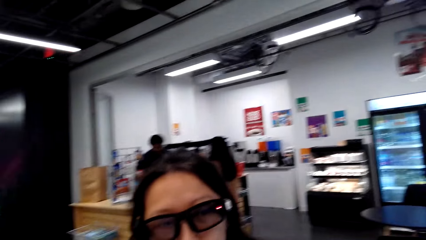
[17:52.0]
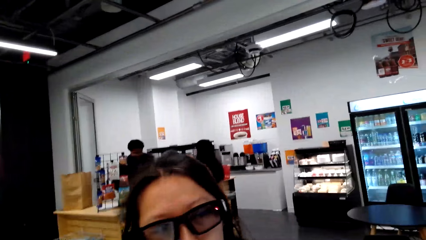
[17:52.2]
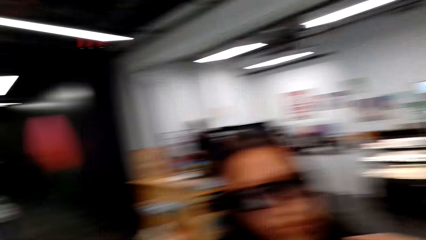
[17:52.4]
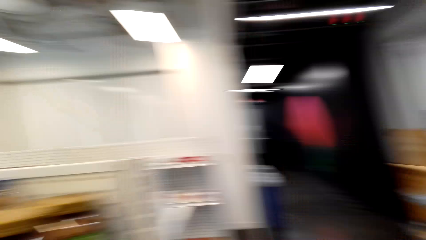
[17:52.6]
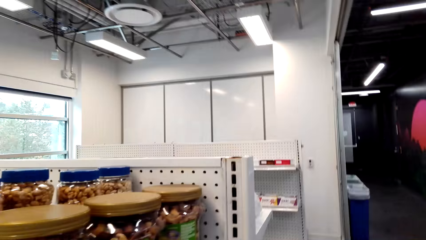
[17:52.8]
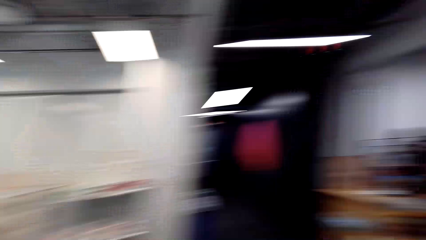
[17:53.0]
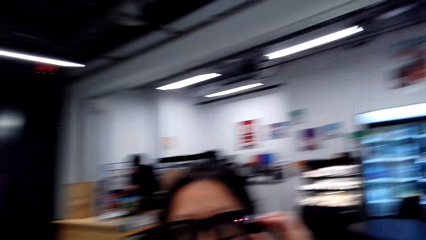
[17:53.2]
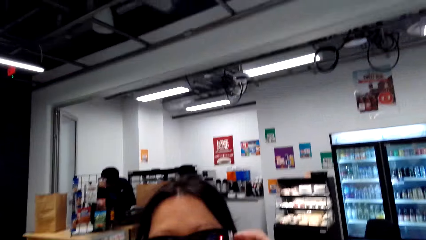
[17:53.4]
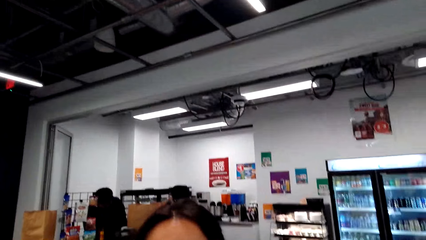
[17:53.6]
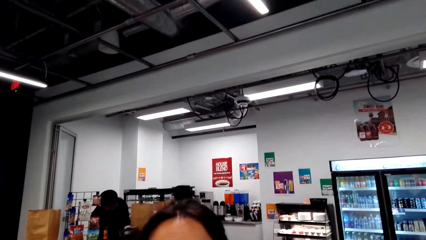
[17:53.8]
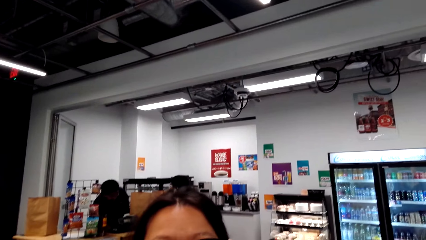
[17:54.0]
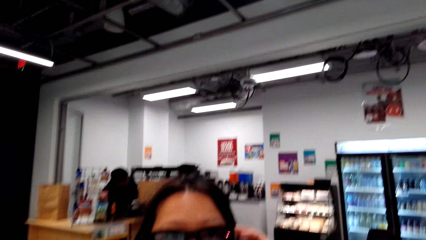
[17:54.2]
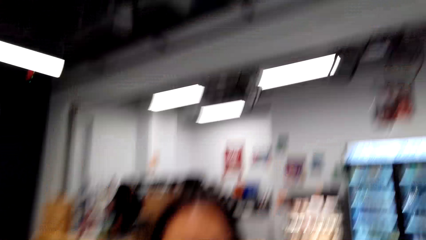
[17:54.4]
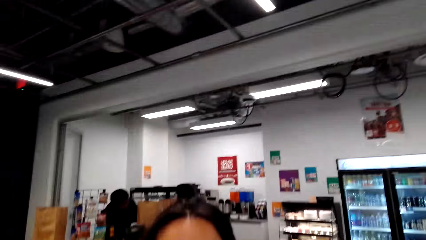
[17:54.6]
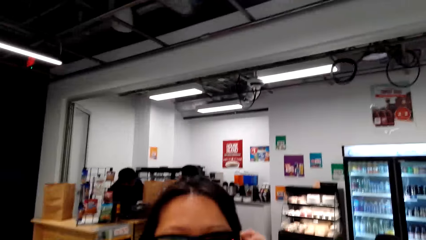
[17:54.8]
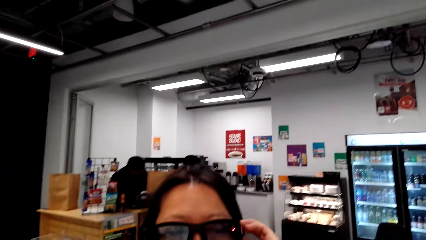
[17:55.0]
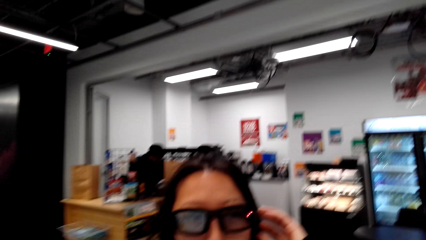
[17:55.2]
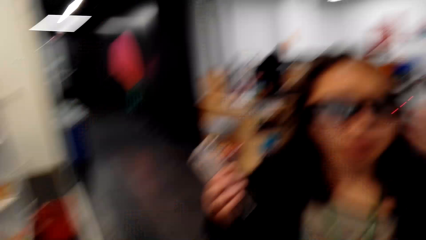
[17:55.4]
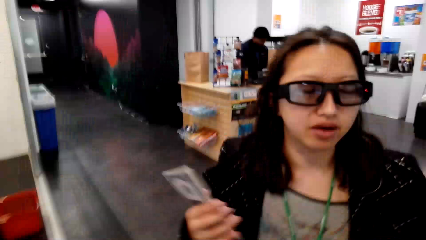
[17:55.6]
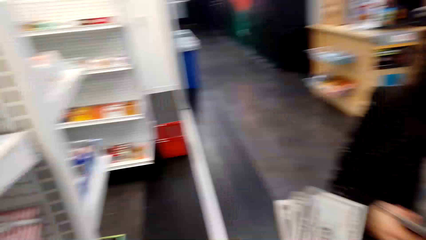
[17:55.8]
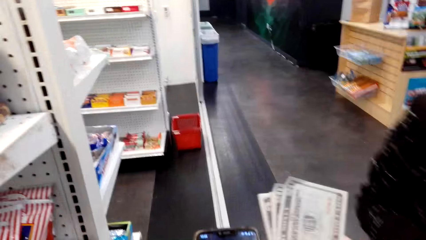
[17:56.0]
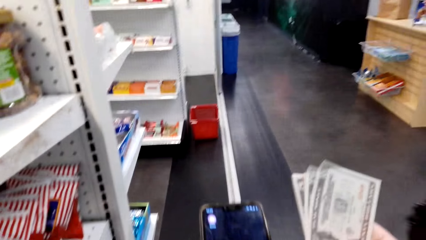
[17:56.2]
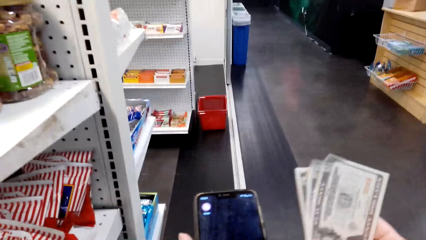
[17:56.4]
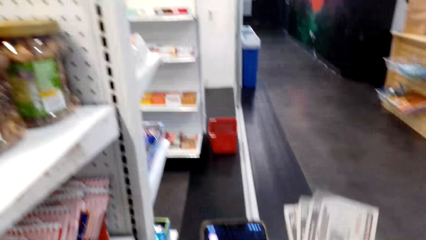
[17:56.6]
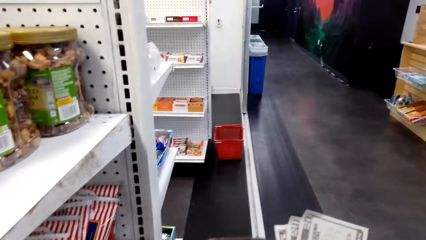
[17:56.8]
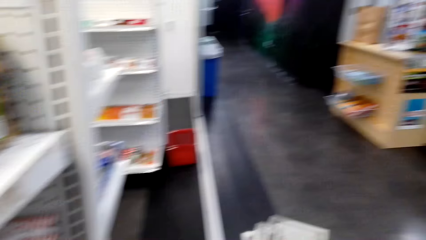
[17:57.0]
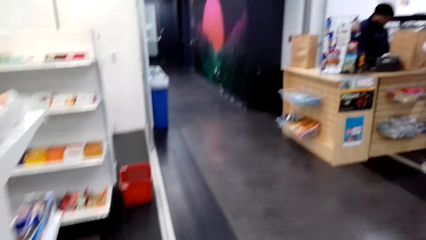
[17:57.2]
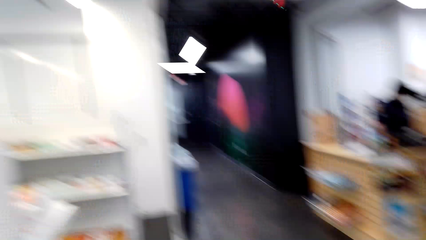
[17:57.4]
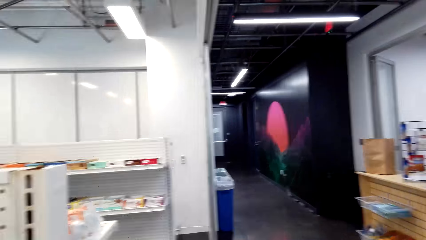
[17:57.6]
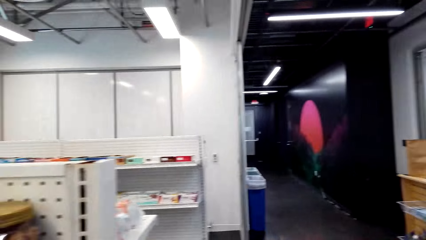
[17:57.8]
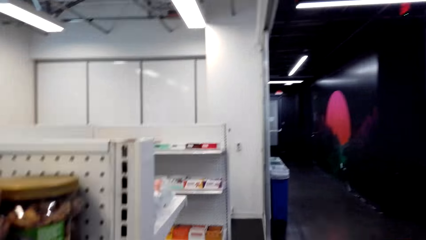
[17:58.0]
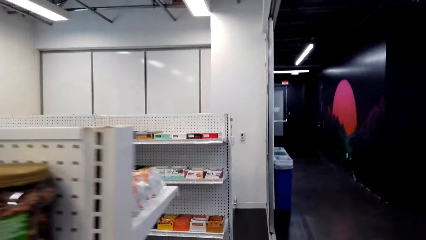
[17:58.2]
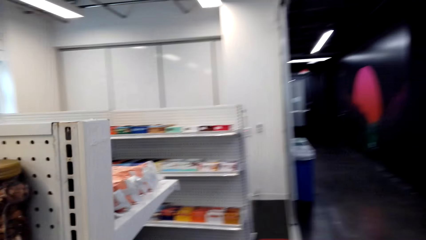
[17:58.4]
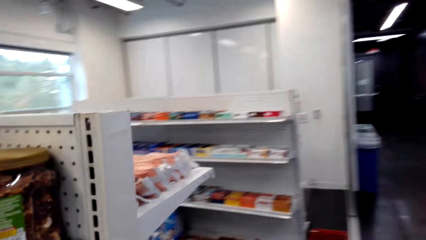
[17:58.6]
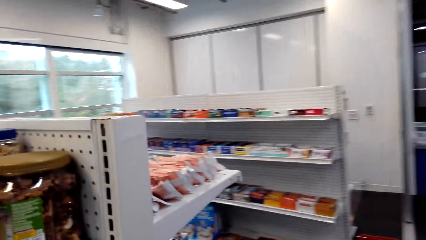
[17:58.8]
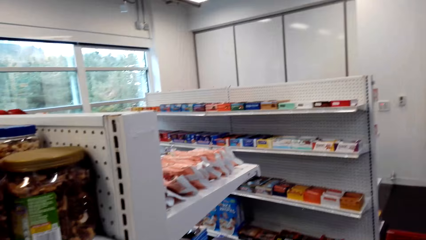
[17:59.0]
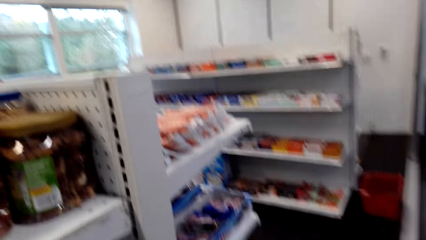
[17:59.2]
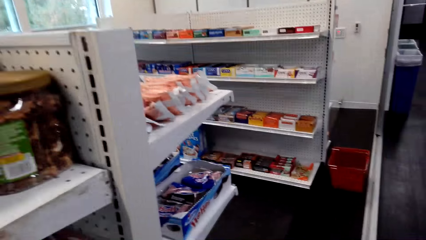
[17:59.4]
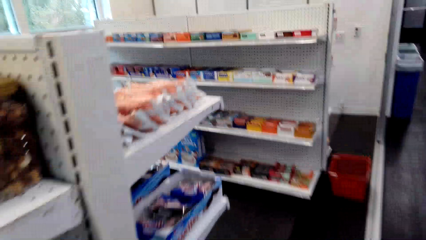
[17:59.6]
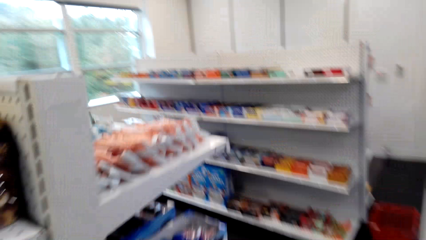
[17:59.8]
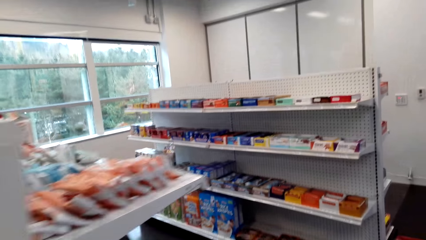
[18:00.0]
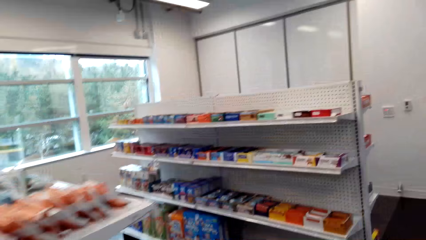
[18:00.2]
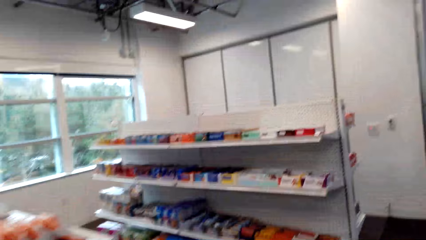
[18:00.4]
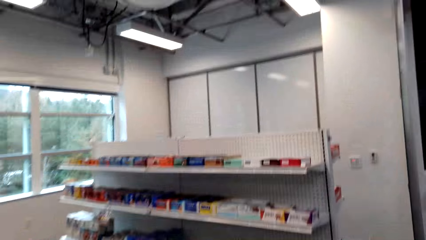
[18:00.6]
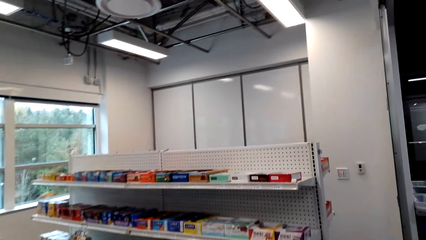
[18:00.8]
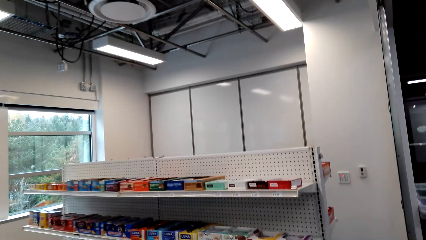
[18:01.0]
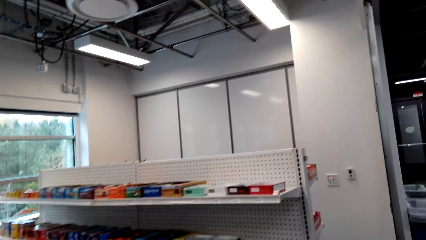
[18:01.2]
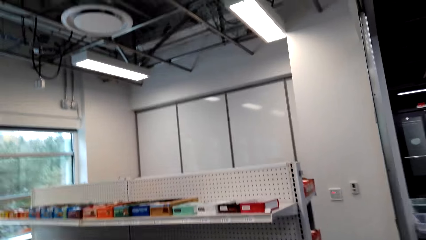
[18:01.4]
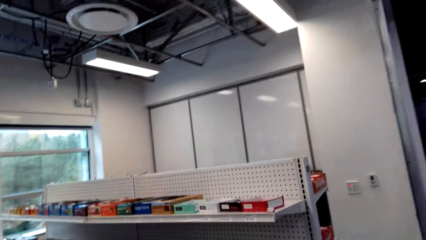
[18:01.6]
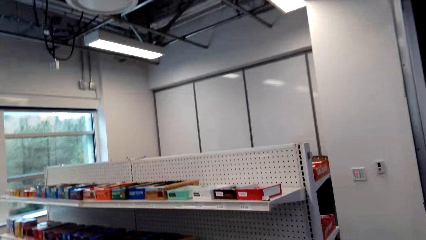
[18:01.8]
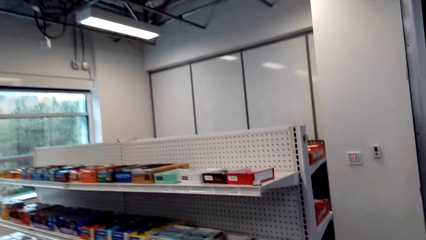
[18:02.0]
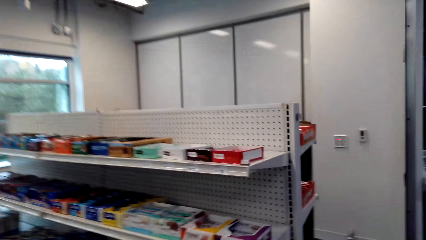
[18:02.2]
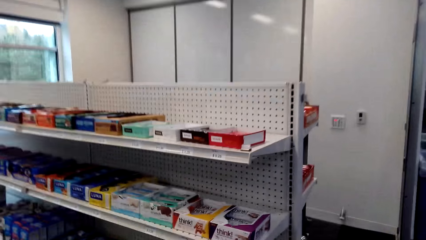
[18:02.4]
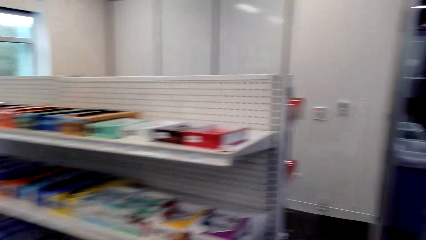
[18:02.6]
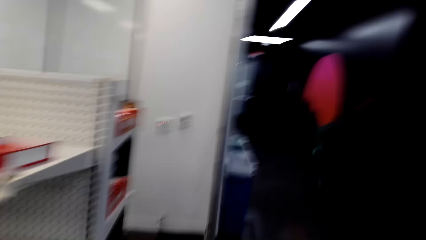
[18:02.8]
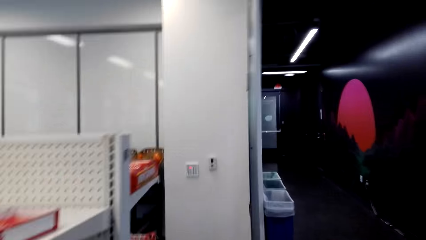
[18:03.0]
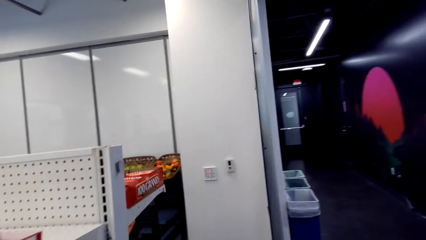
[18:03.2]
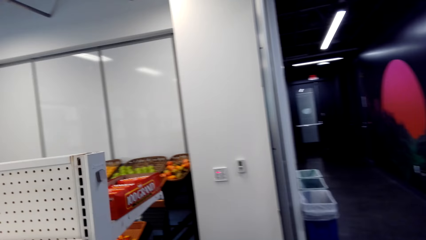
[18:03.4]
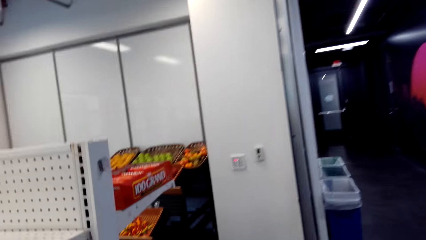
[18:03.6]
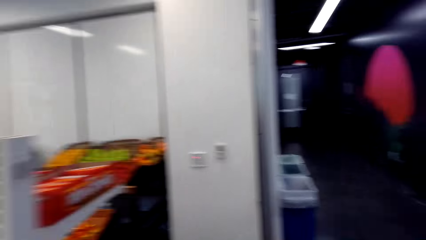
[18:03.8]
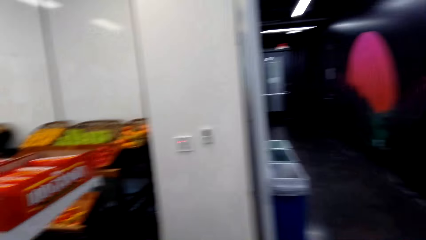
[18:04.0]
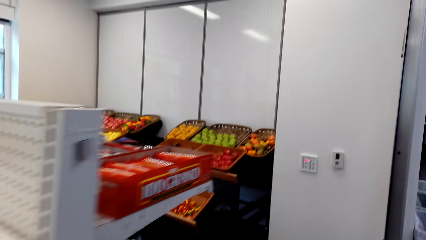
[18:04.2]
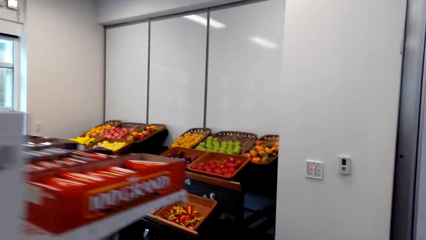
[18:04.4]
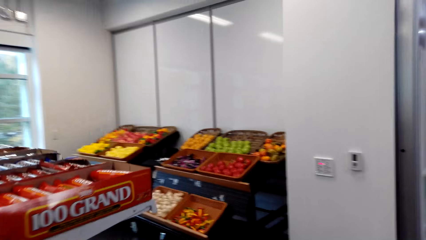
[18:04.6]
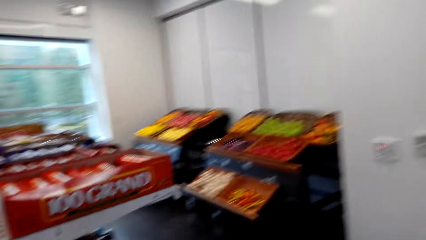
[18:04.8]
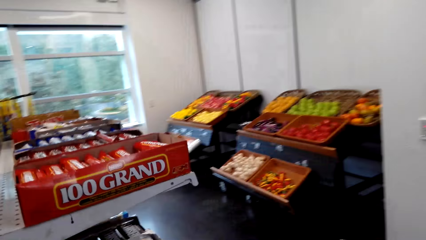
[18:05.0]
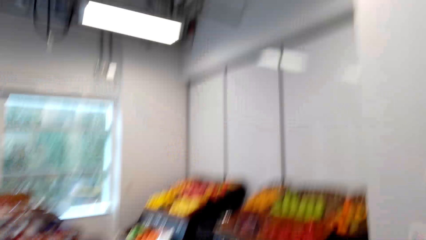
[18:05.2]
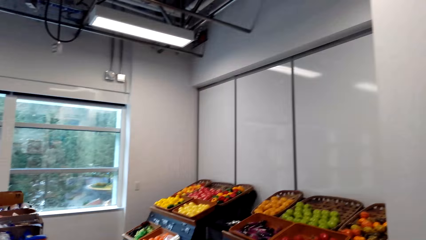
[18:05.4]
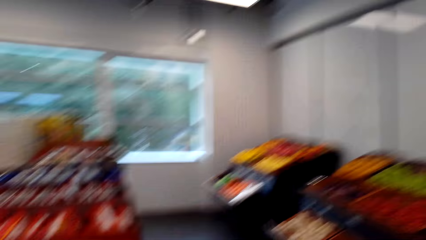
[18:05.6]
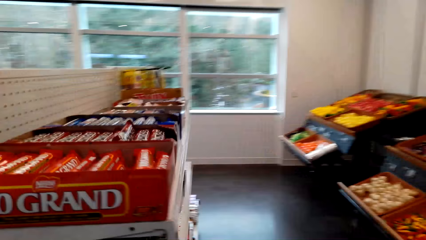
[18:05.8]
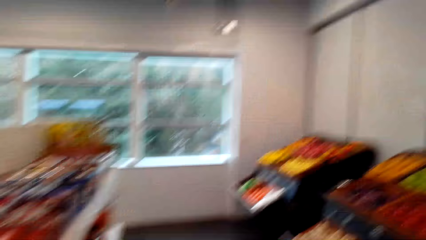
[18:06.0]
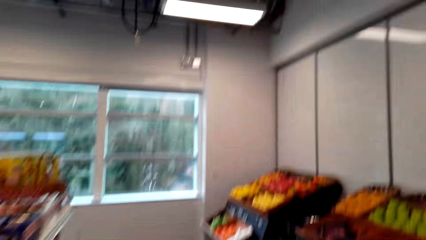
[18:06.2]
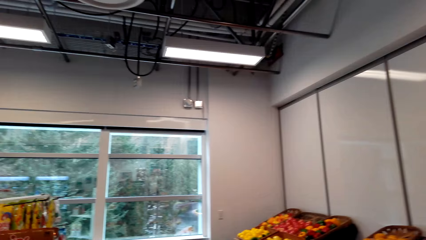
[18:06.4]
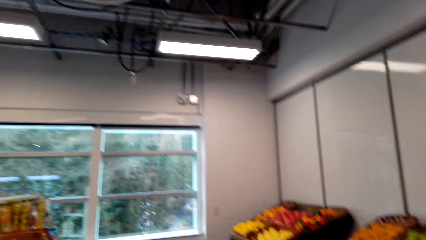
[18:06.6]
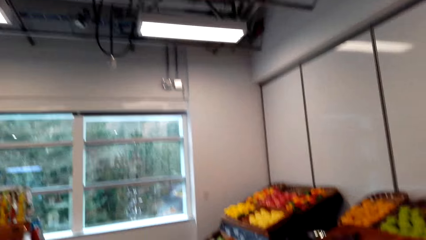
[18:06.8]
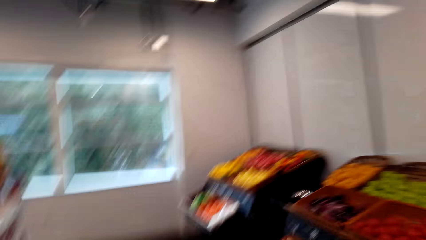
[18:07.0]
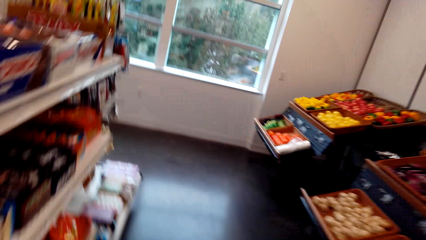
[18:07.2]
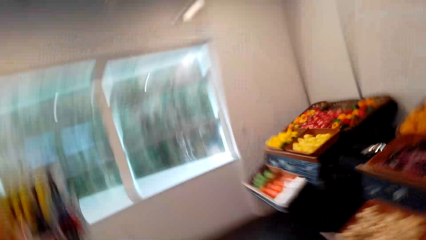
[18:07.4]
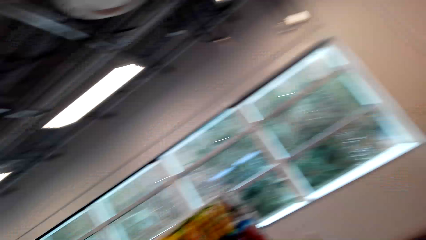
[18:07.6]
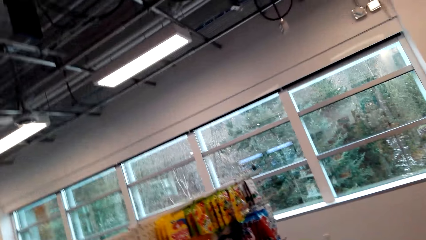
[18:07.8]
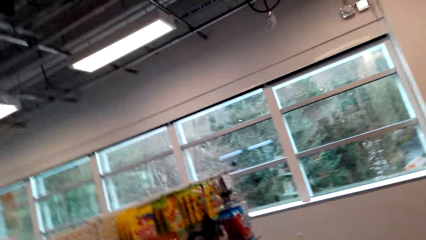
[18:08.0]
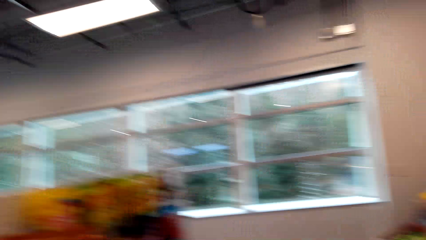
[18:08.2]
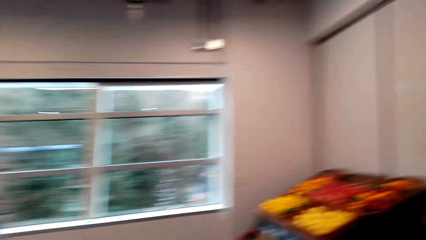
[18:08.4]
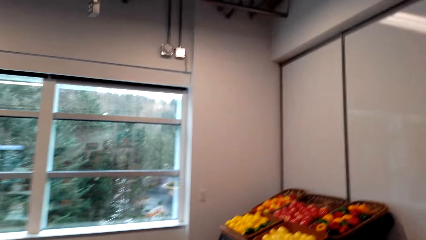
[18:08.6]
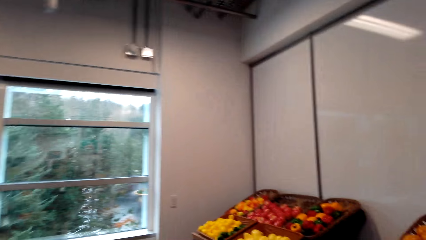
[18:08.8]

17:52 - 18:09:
The camera wearer stares at a lady. They speak to the lady. The lady speaks to the camera wearer. The camera wearer stares at the mobile phone. They speak to the lady. They walk in the supermarket. They speak to the lady. They walk in the supermarket. They speak to the lady.
